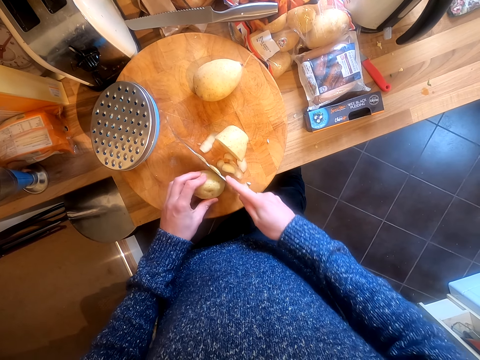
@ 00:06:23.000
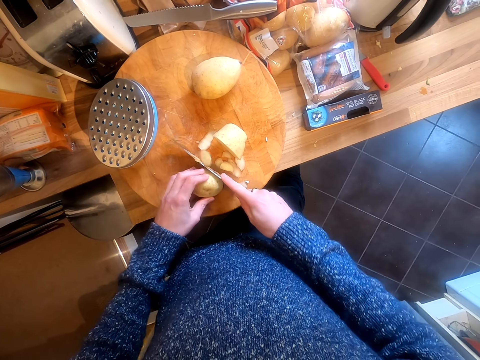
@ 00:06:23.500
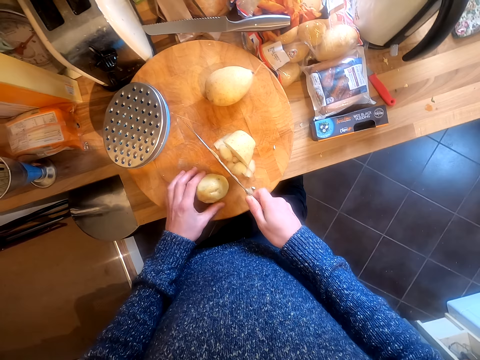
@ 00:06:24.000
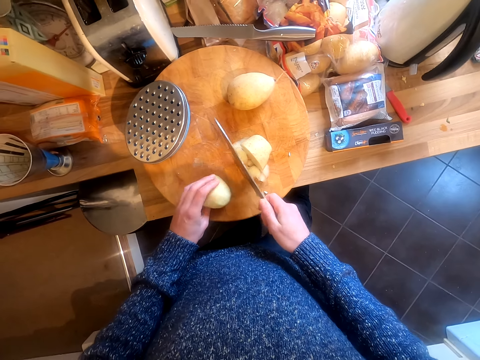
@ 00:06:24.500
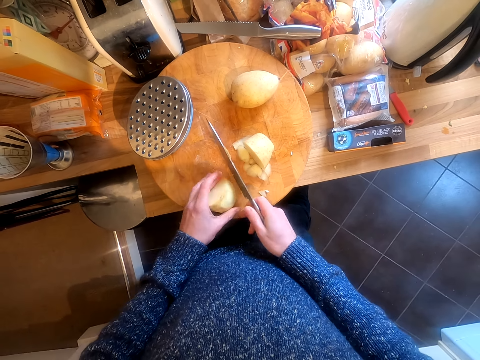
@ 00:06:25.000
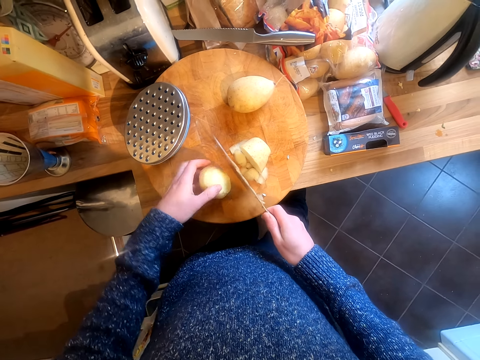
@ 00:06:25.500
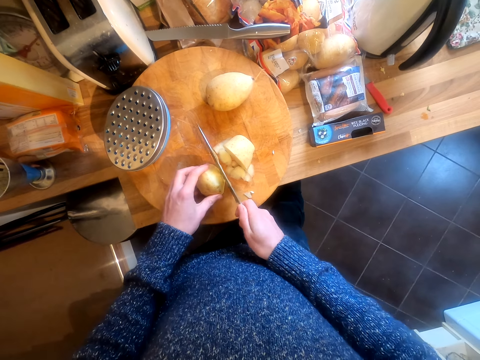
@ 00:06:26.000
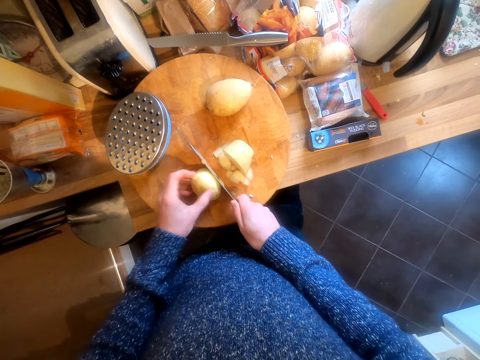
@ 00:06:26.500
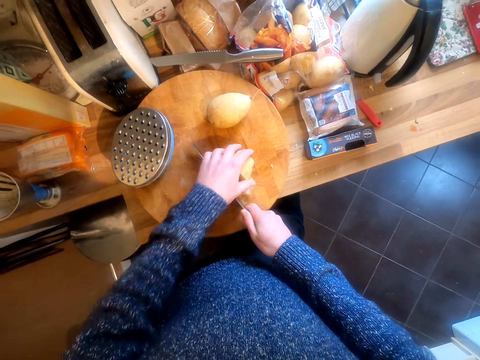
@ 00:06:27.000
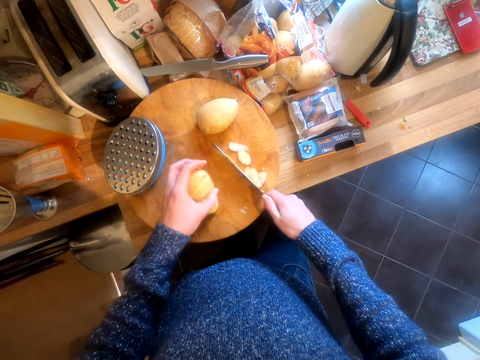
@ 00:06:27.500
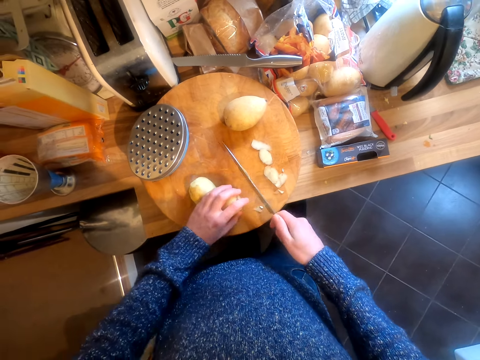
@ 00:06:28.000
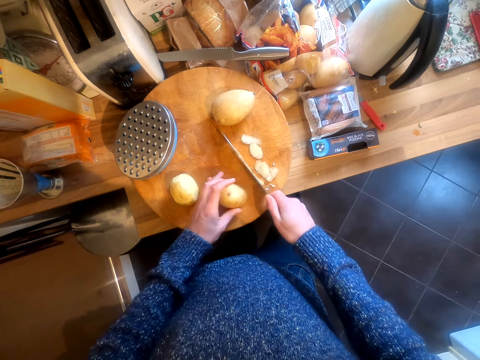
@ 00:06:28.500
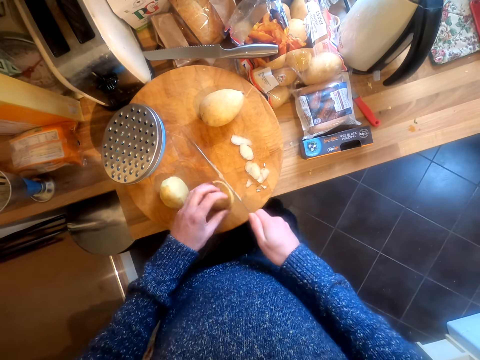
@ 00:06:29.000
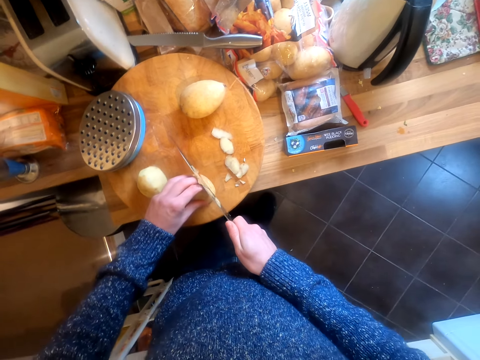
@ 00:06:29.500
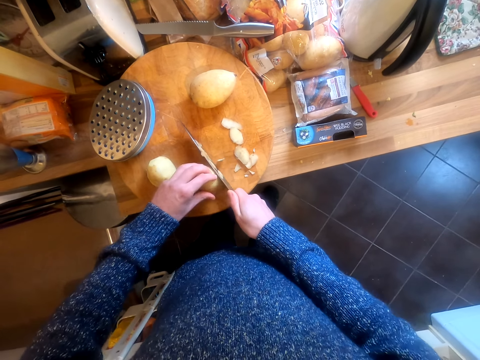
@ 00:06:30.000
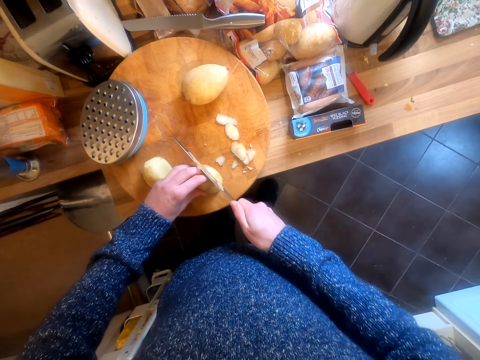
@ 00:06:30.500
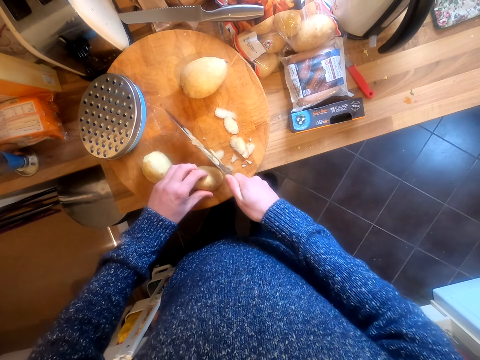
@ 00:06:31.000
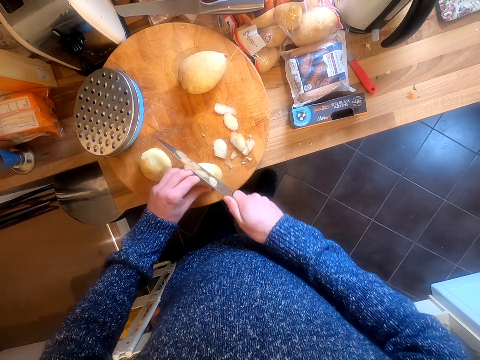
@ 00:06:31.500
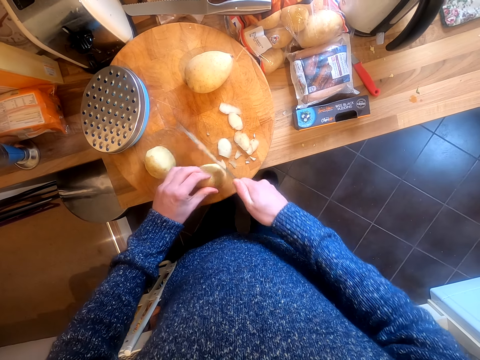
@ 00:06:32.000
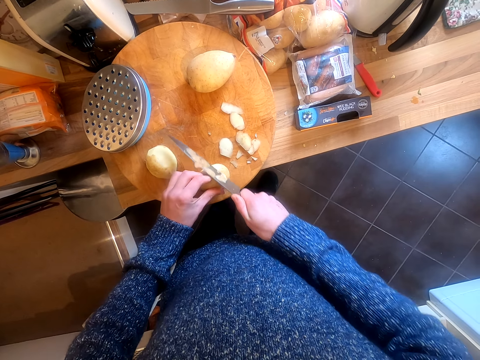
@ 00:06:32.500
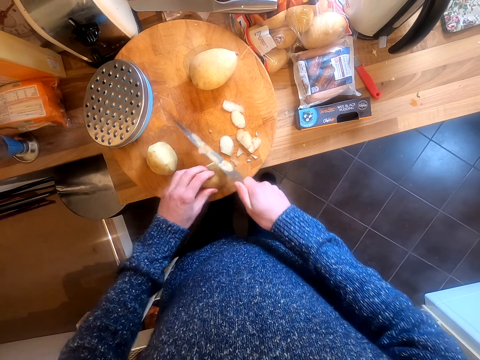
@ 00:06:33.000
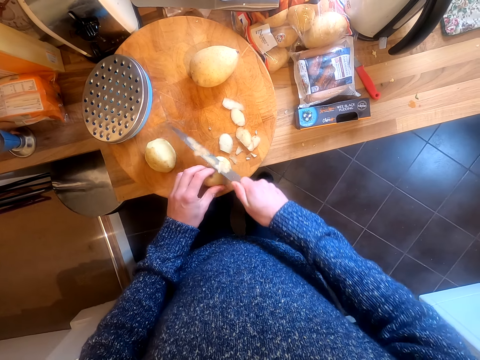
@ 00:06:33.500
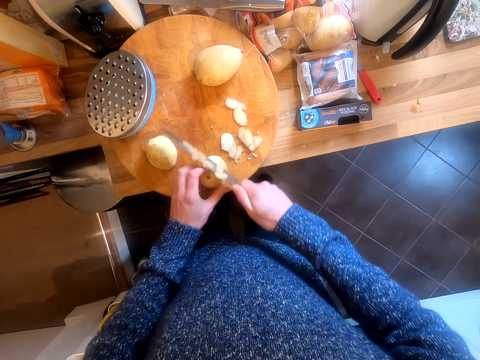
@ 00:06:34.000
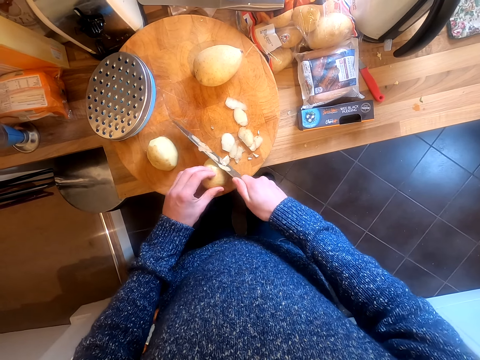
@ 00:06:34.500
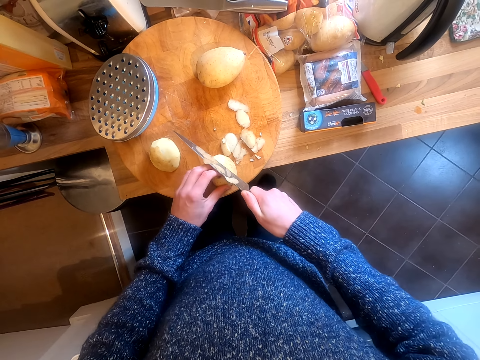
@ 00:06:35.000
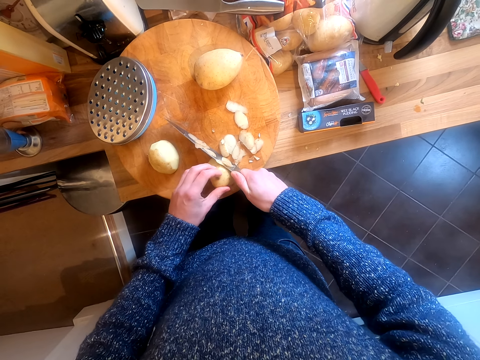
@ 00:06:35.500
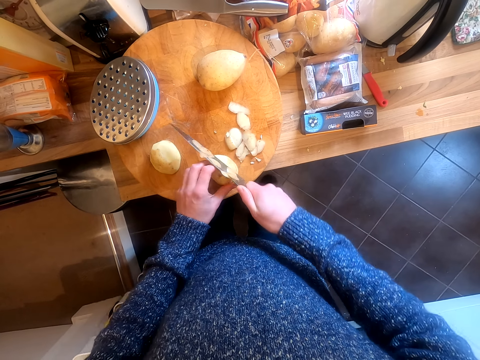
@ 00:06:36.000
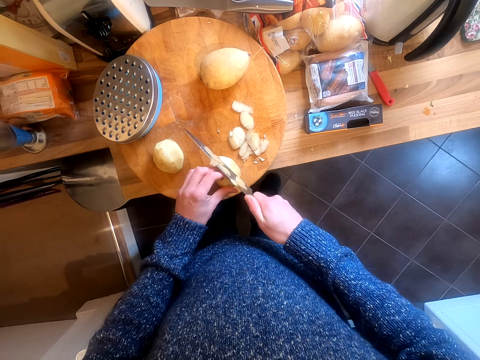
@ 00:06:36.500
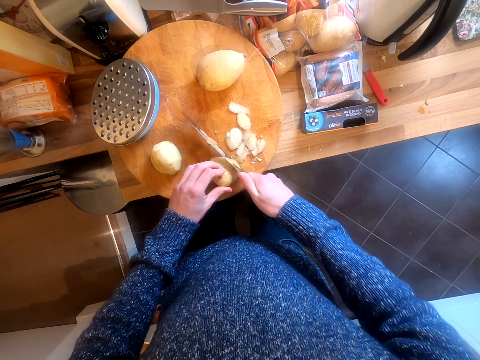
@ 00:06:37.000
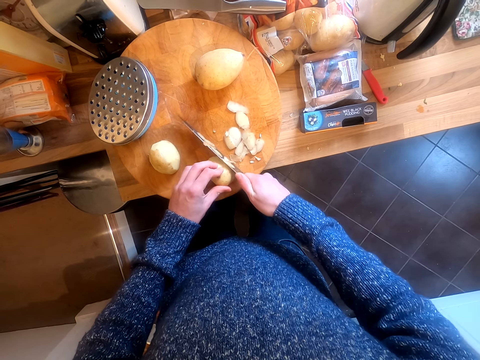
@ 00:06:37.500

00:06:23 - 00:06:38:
The camera wearer turns the potato. They peel the potato. They take a piece of potato. They move the potato peels. They peel the potato.

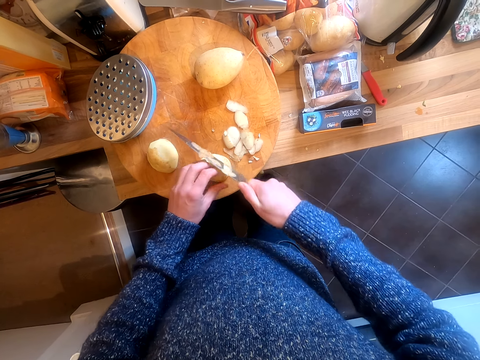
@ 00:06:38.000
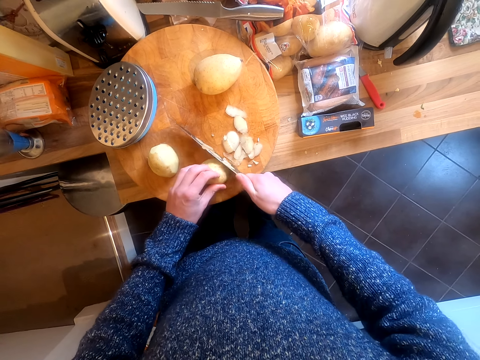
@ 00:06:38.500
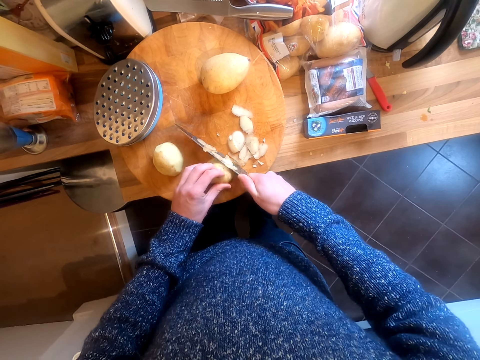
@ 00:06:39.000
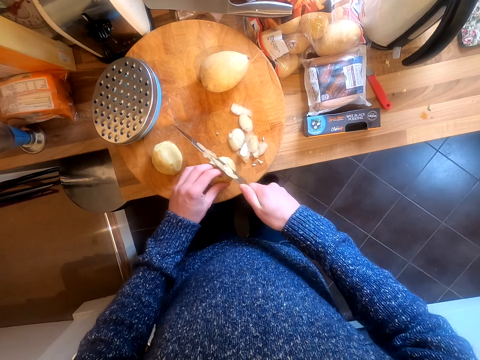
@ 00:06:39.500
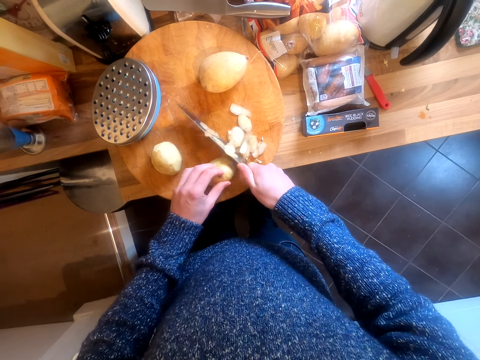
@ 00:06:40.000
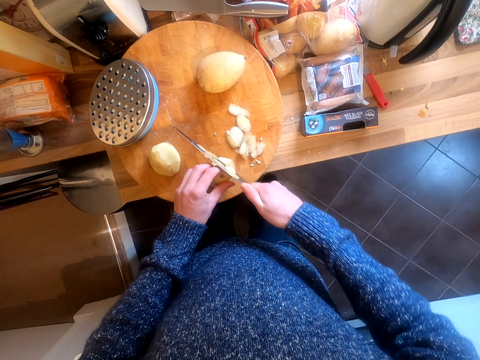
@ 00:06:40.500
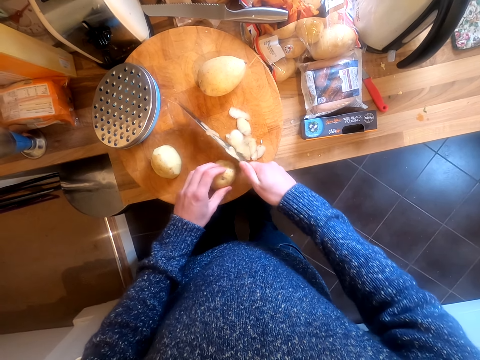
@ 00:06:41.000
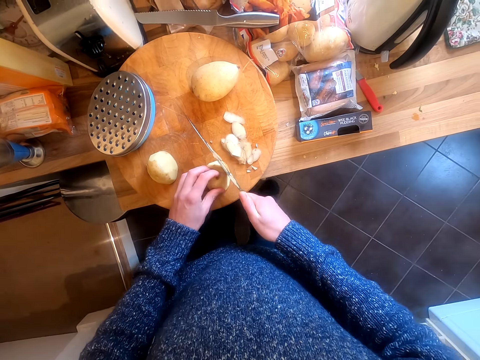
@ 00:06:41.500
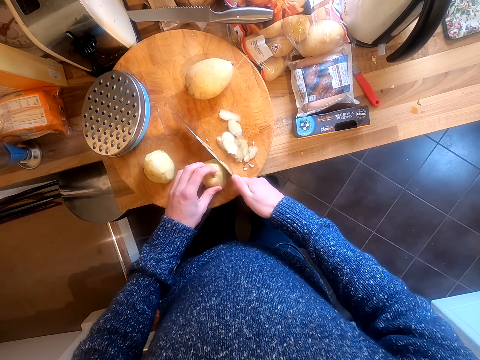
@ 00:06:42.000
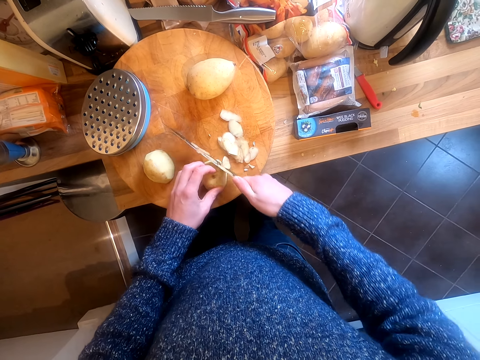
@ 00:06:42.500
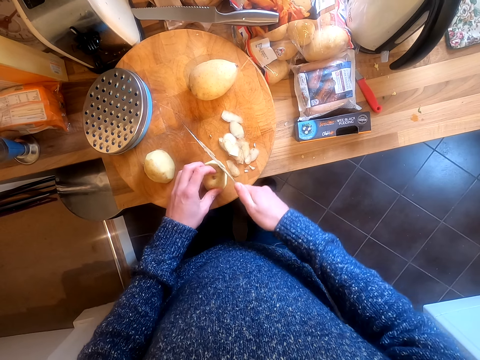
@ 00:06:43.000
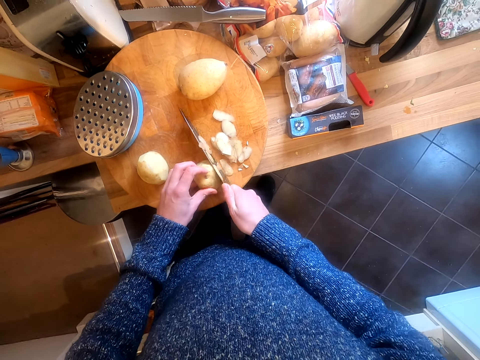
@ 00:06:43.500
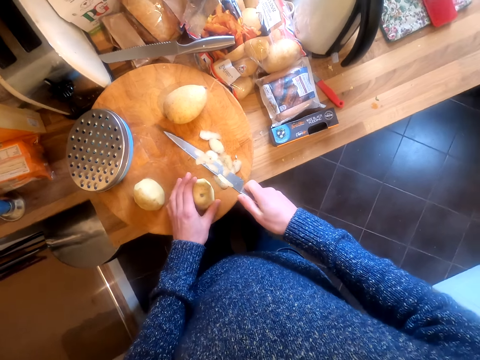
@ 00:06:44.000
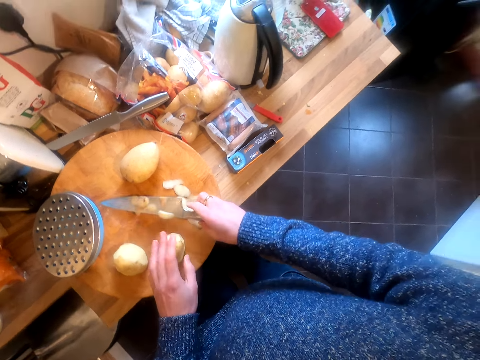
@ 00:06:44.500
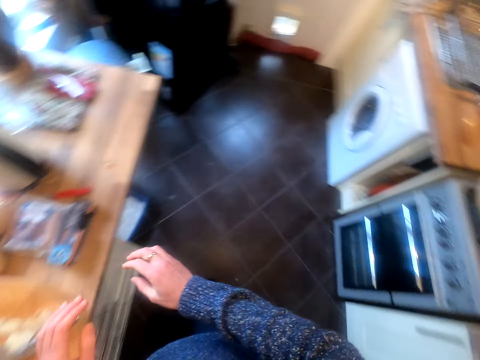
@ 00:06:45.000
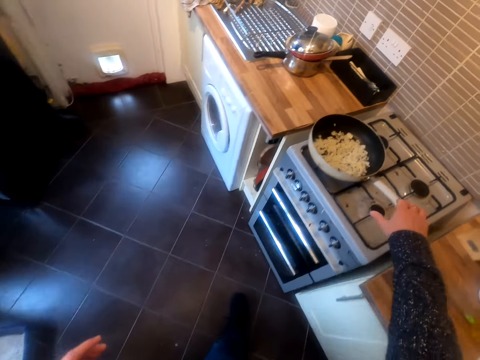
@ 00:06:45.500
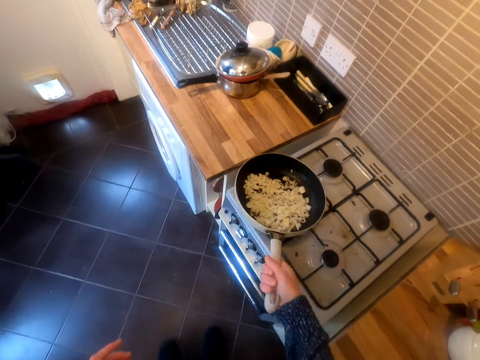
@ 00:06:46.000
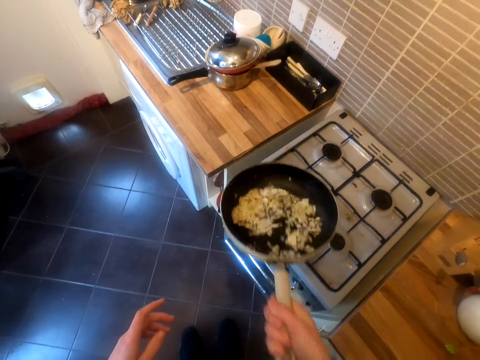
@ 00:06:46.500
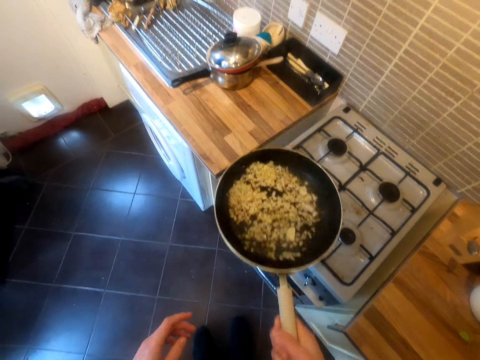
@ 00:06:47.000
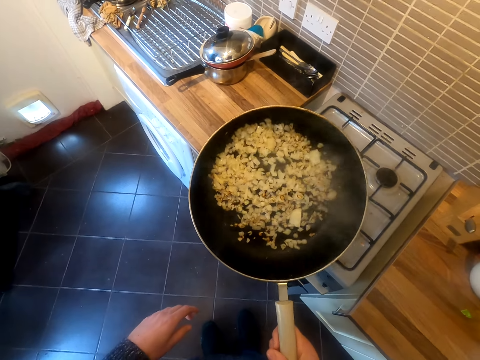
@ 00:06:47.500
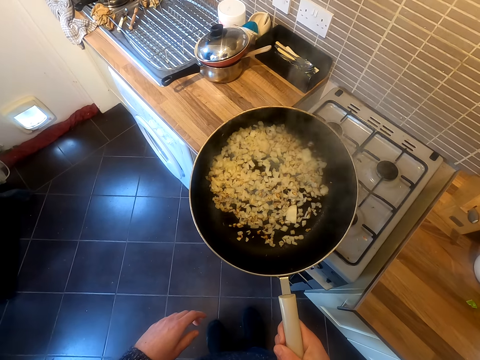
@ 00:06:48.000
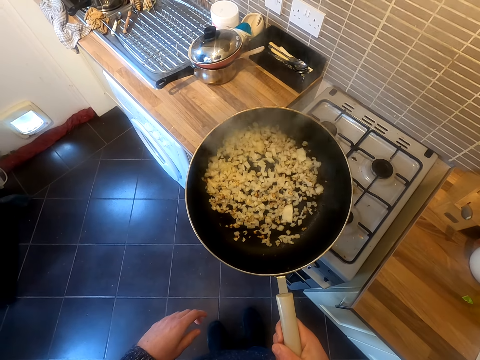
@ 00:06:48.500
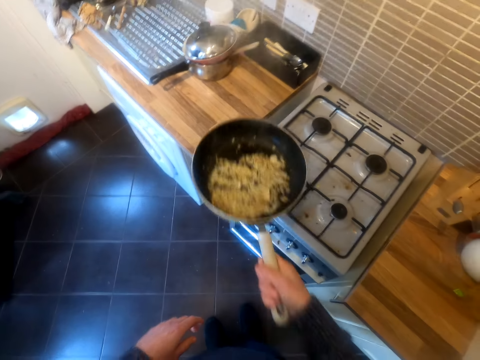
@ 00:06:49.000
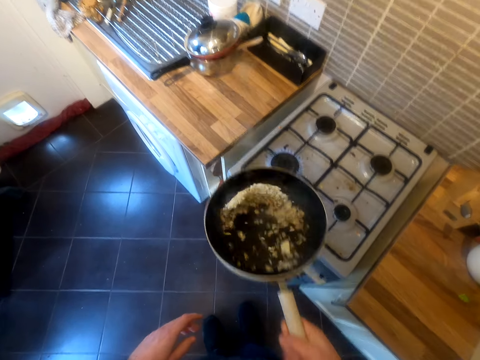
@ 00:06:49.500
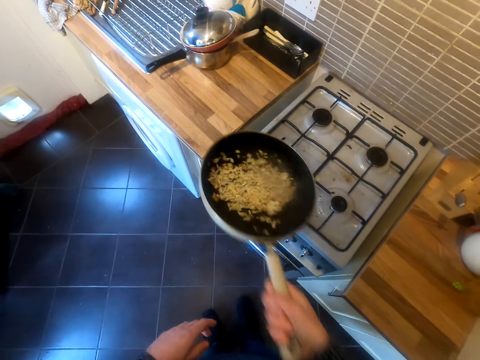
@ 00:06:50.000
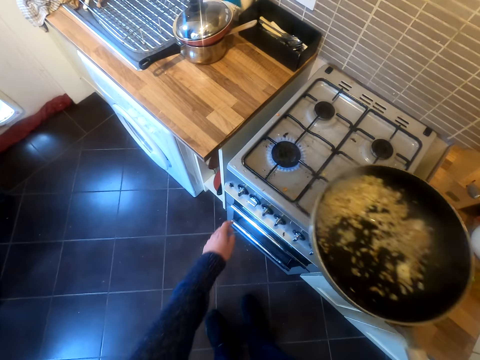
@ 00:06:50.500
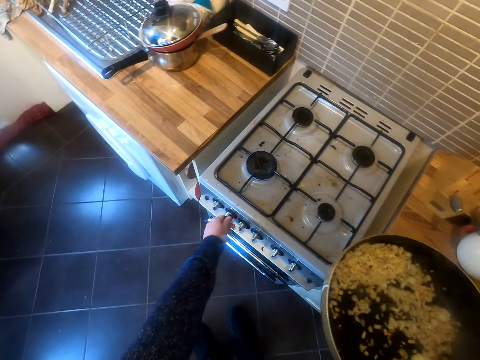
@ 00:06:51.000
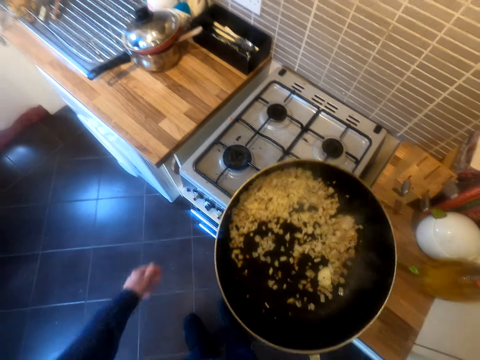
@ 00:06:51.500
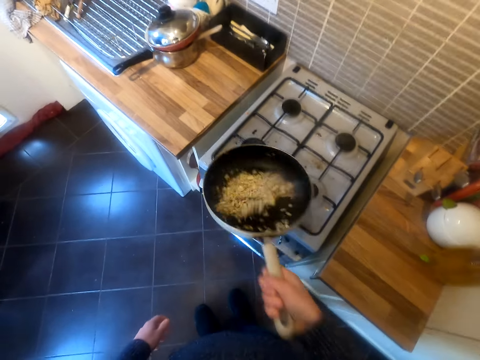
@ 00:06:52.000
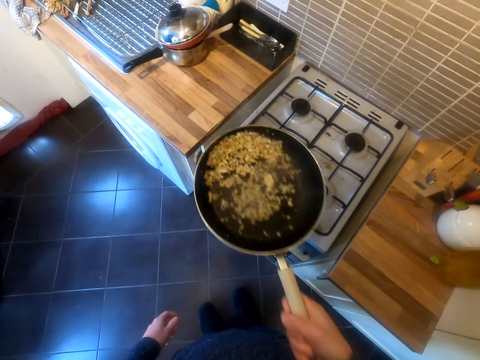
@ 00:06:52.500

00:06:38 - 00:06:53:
The camera wearer turns the potato. They put the knife on the chopping board. They move in the kitchen. They take the frying pan. They shake the frying pan with food. They look at the onions. They shake the frying pan. They turn off the cooker.
